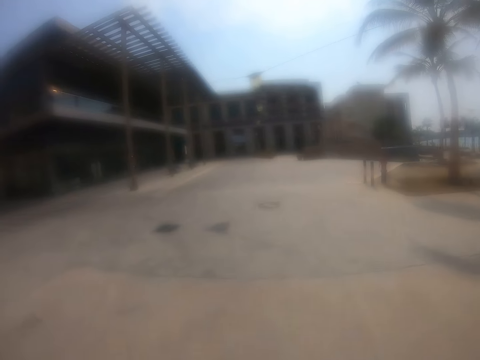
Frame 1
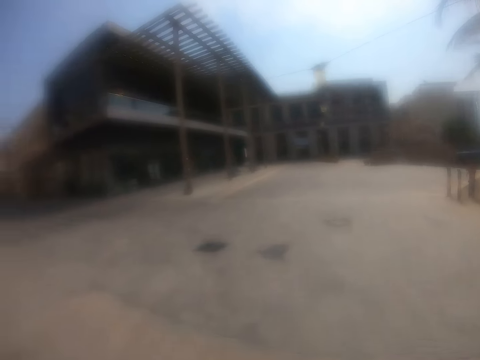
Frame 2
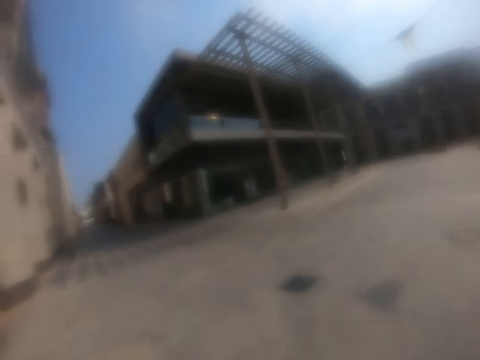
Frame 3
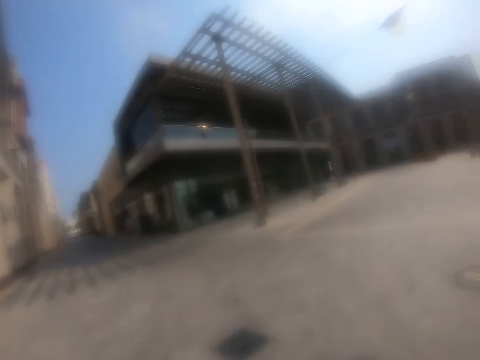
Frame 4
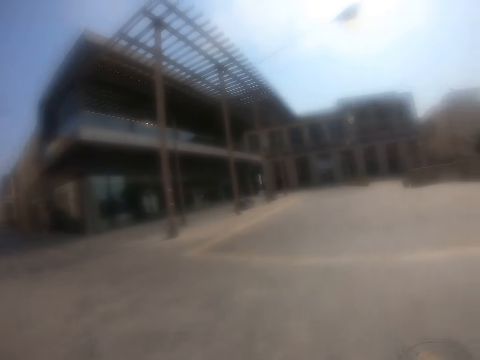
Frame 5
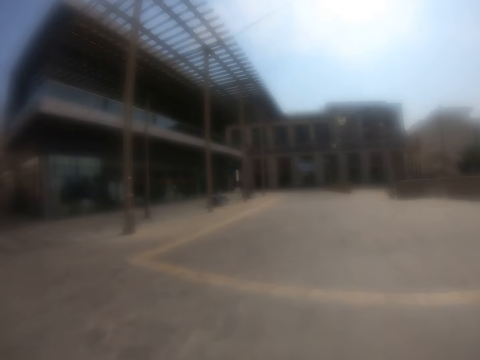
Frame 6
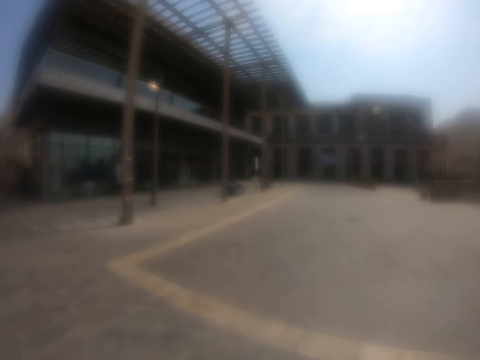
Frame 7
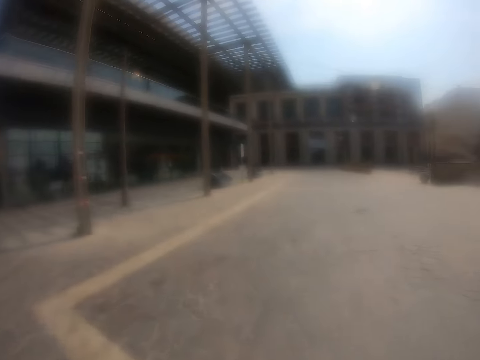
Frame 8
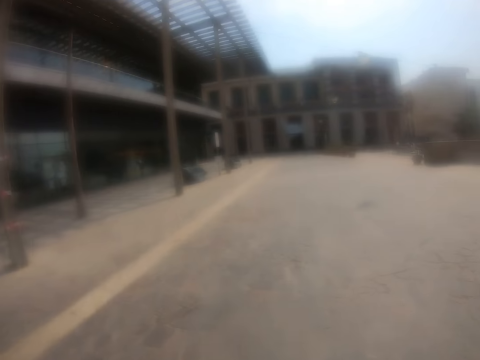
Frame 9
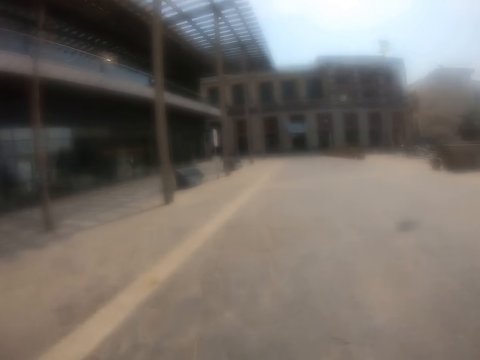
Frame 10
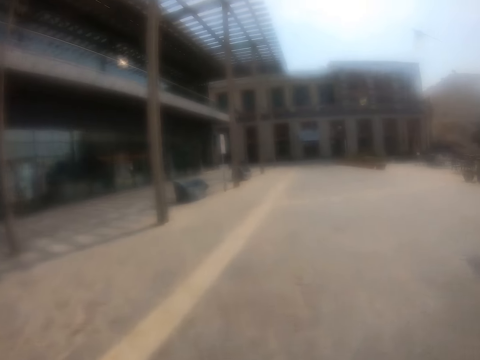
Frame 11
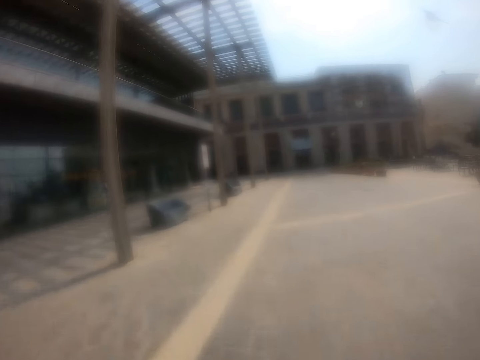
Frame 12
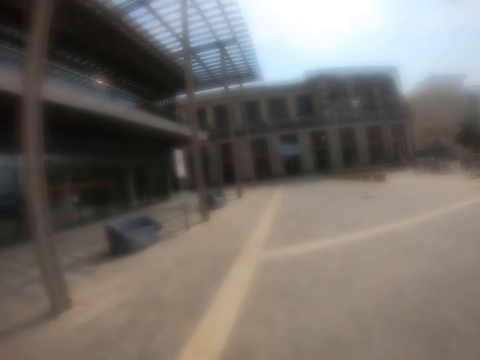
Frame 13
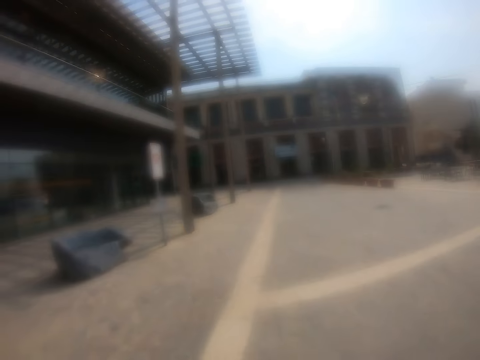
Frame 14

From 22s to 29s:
The camera wearer rides the bicycle. They look around.

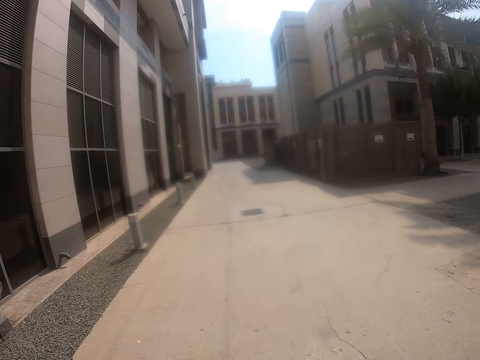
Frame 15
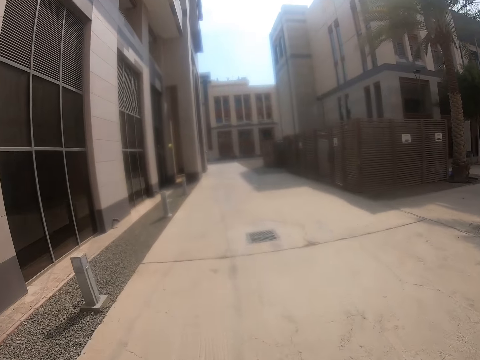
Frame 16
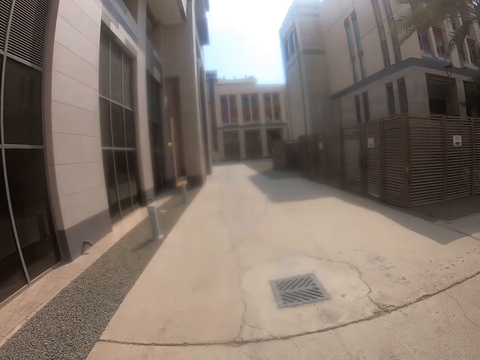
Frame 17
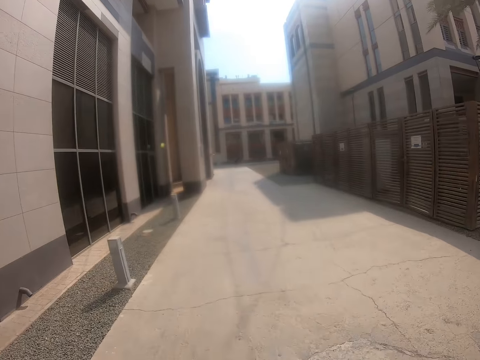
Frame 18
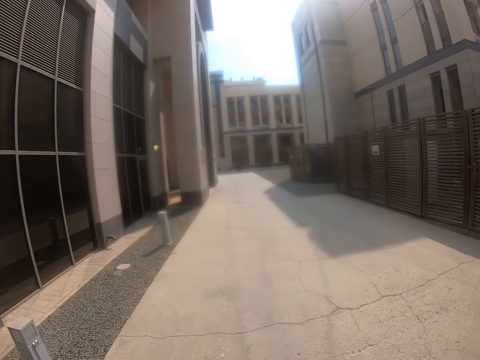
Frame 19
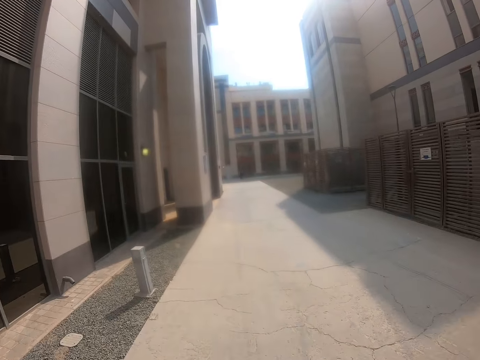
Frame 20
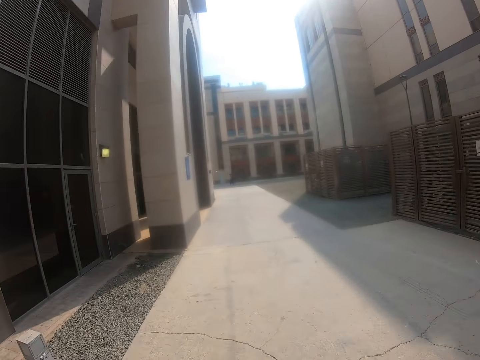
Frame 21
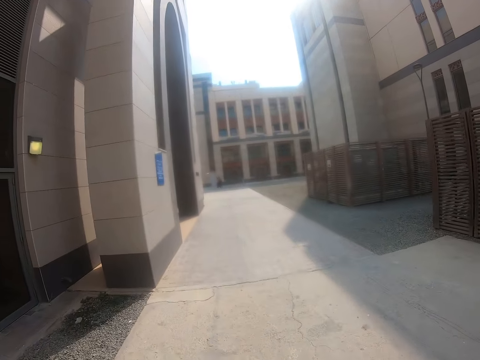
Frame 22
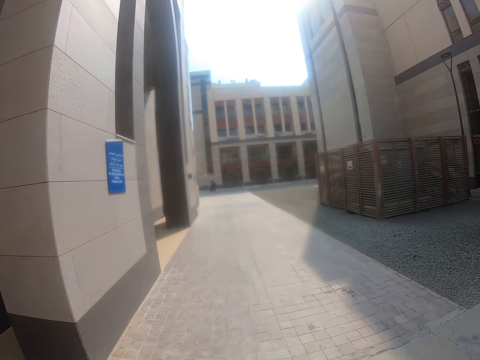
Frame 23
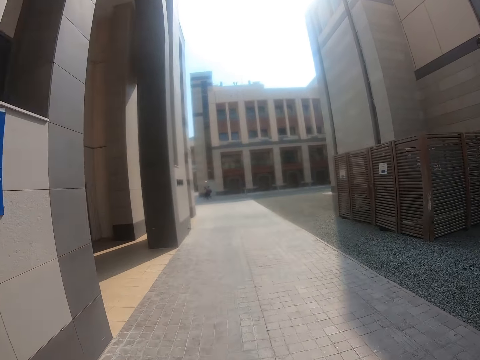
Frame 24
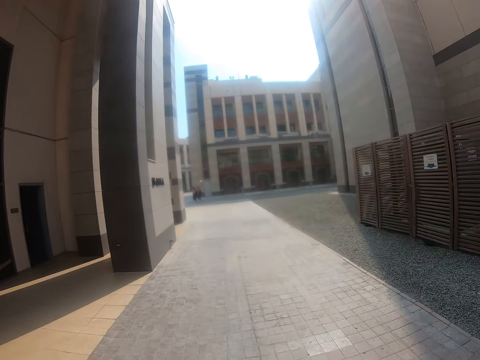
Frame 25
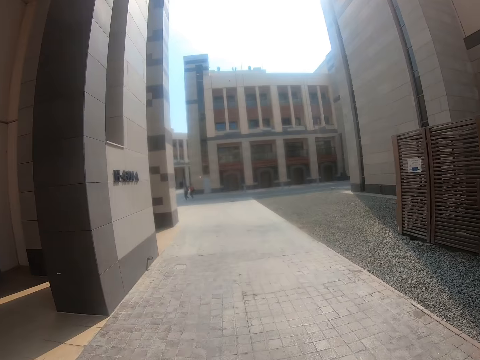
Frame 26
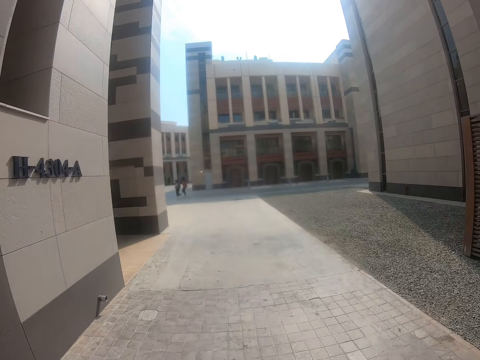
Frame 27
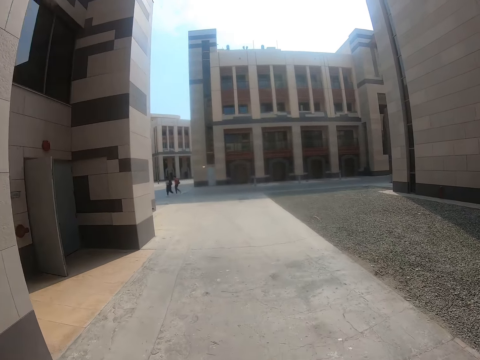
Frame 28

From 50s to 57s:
A lady walks on the road. A man walks on the road.

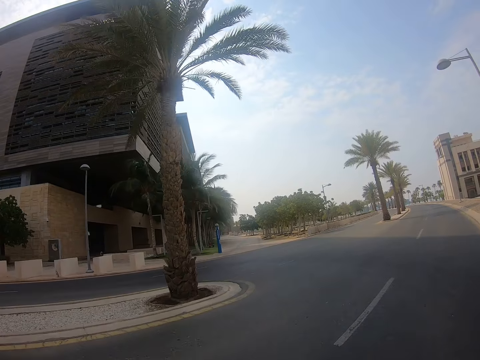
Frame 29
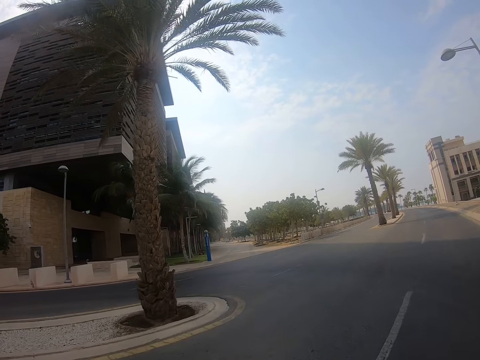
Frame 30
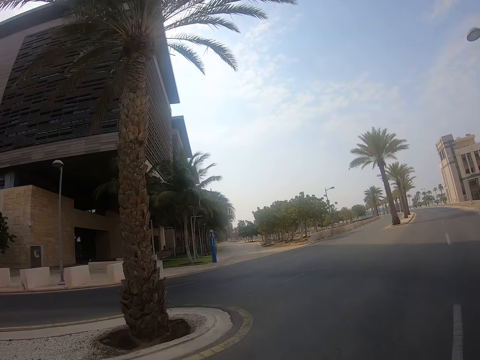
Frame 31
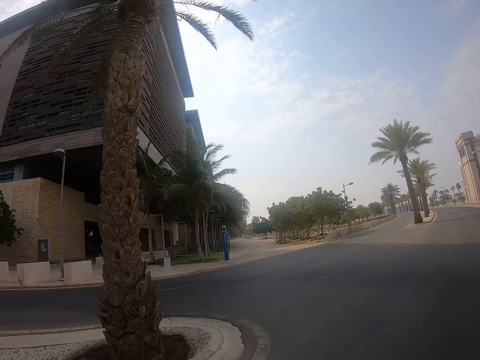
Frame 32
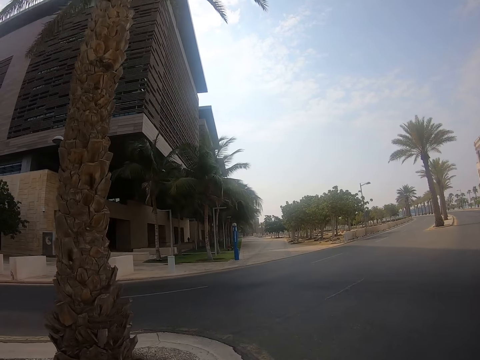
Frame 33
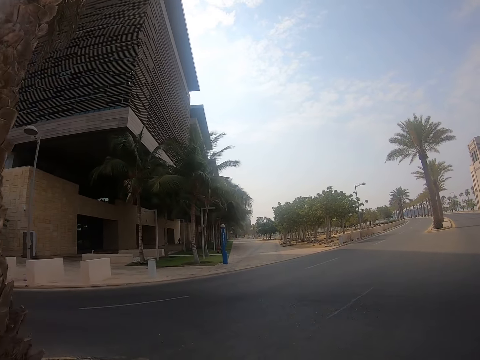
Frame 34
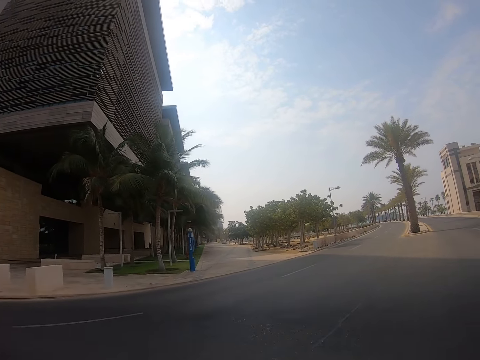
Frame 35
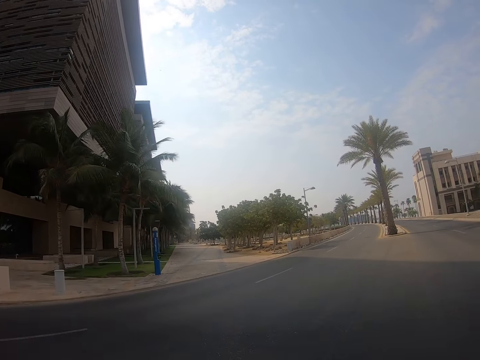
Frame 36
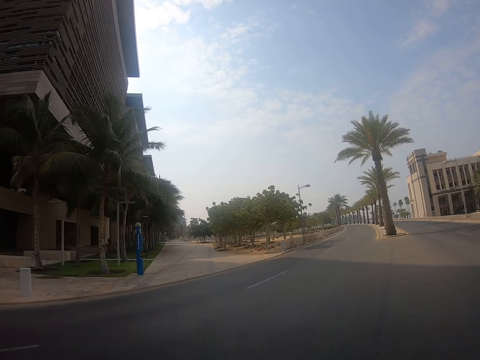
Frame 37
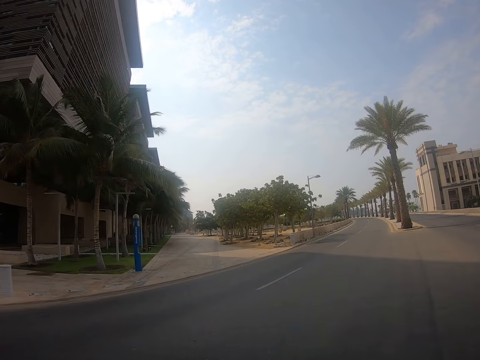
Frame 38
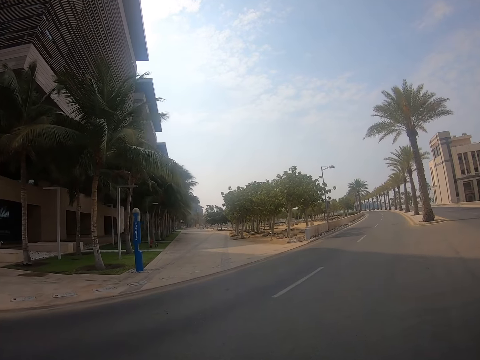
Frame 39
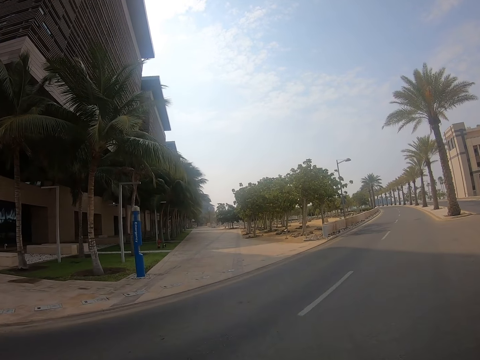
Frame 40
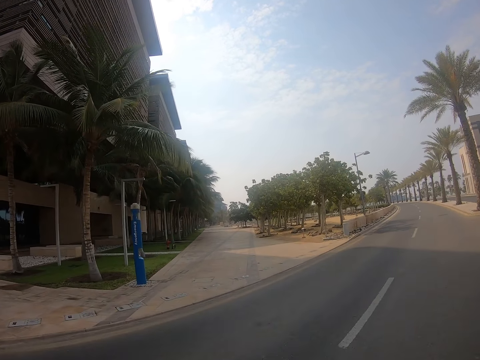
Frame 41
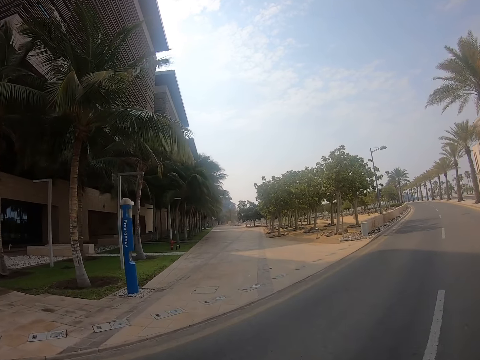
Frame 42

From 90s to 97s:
A person walks on the pavement.

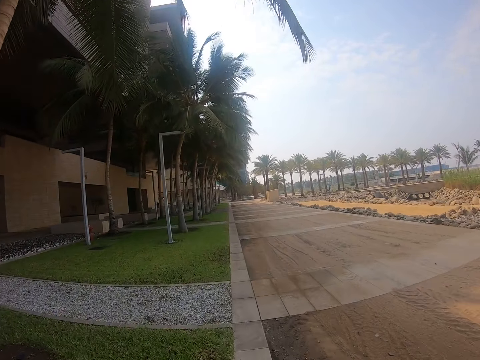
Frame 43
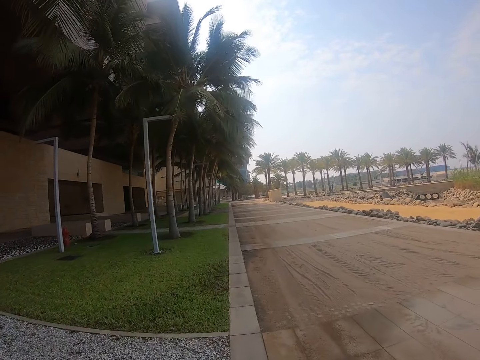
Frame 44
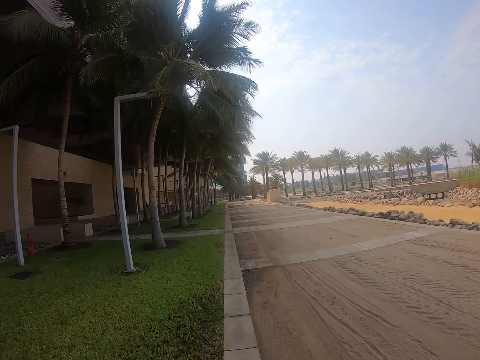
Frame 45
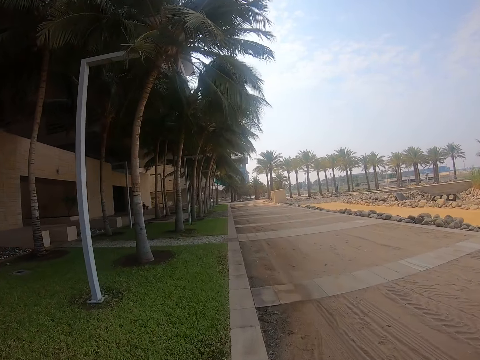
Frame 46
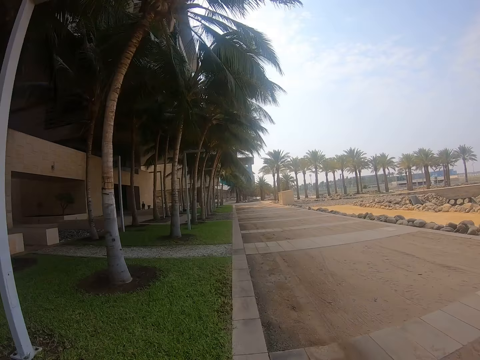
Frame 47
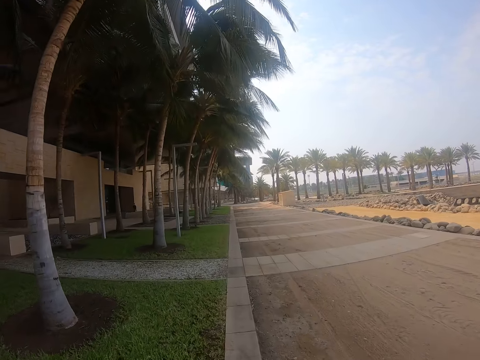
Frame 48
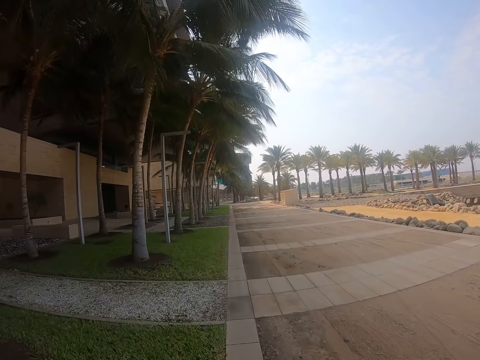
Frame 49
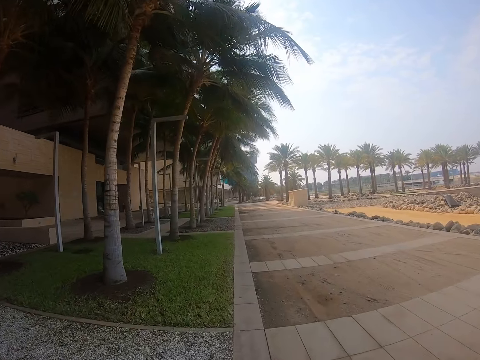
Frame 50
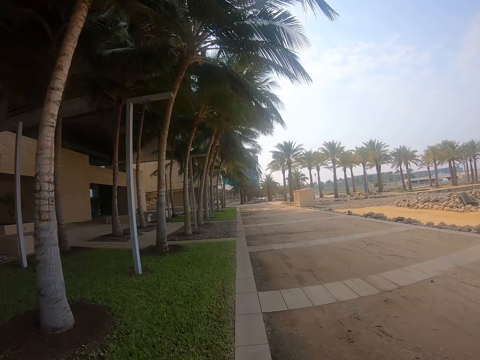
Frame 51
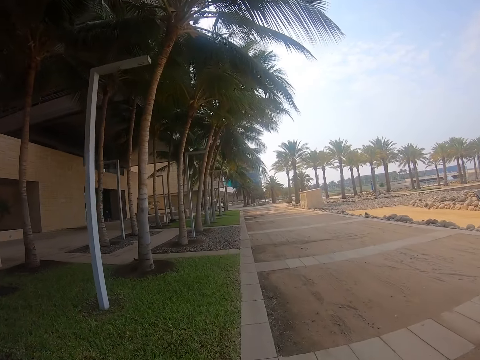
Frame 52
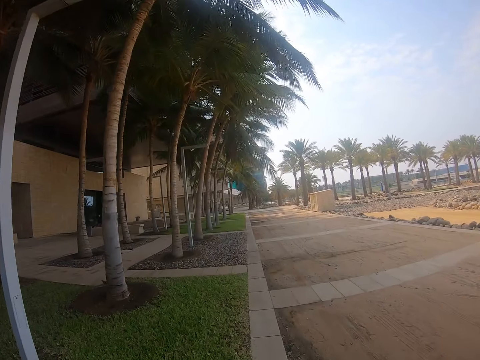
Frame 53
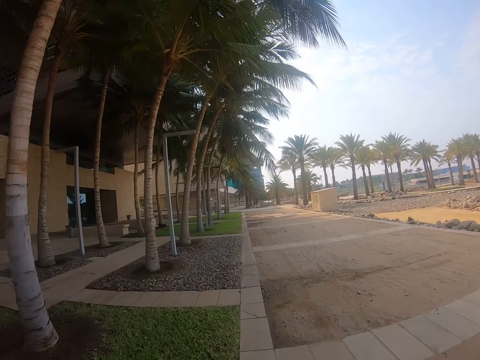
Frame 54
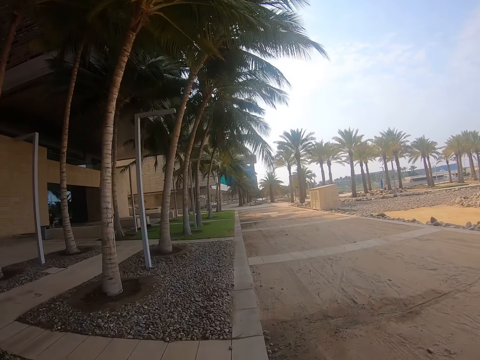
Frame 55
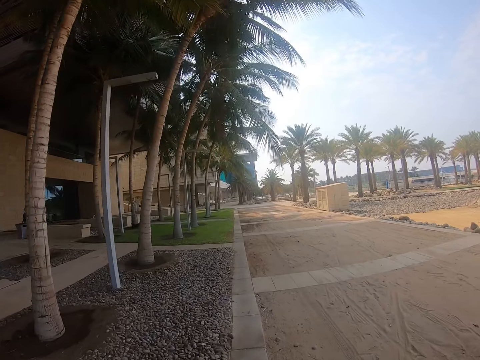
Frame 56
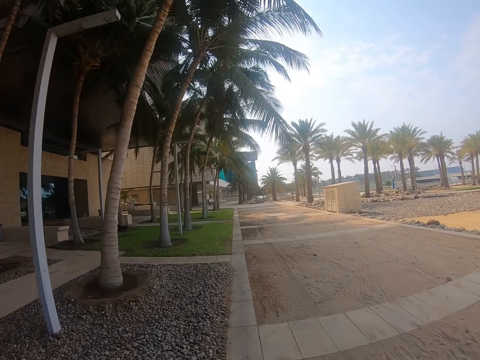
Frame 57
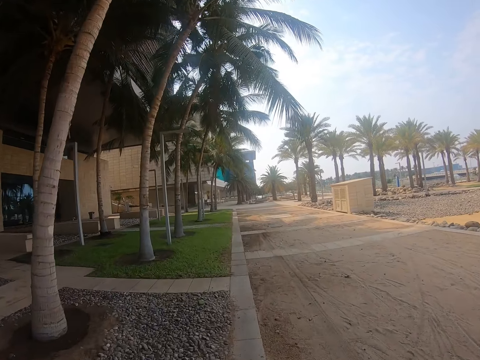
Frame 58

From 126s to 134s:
A person walks on the pavement.
